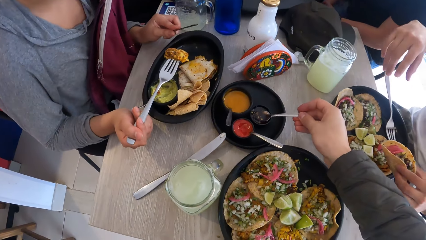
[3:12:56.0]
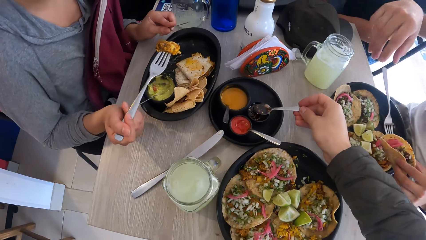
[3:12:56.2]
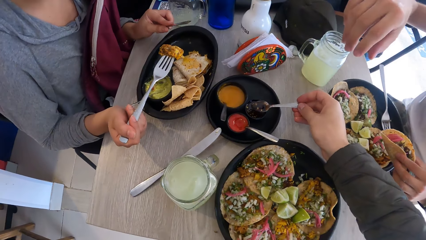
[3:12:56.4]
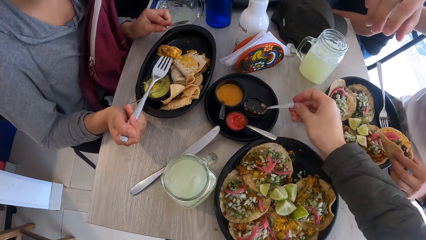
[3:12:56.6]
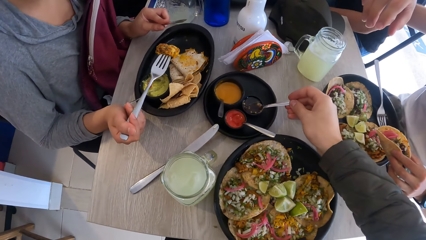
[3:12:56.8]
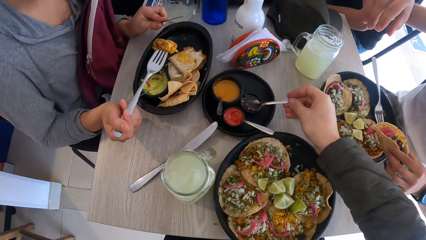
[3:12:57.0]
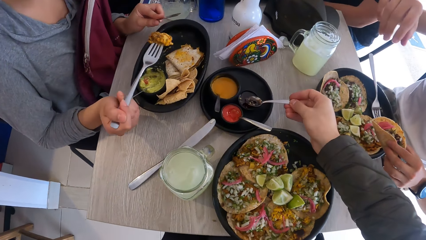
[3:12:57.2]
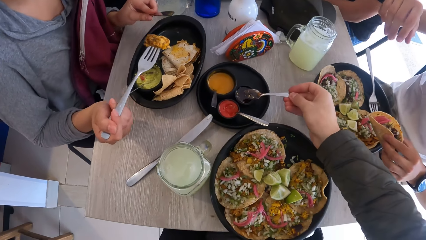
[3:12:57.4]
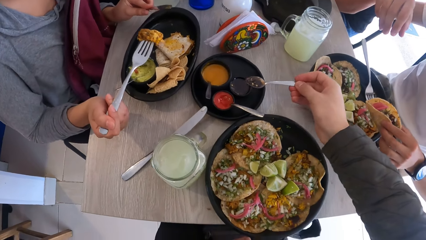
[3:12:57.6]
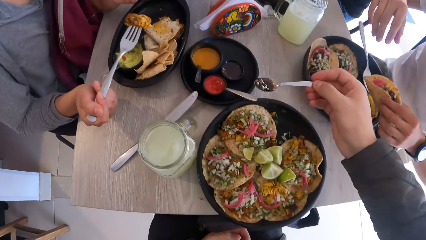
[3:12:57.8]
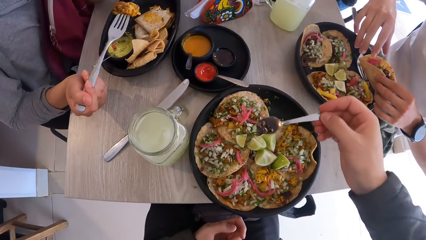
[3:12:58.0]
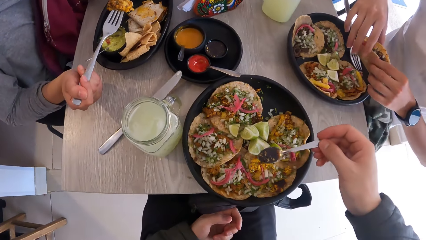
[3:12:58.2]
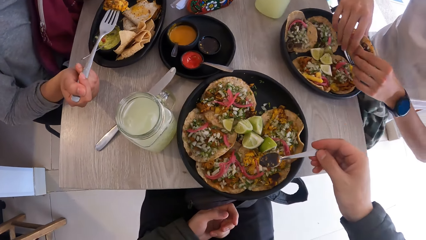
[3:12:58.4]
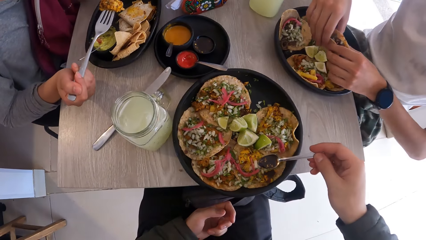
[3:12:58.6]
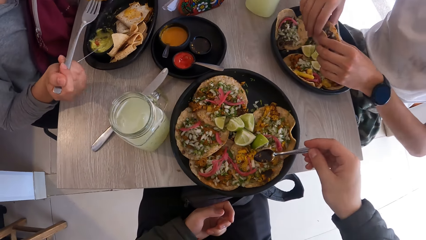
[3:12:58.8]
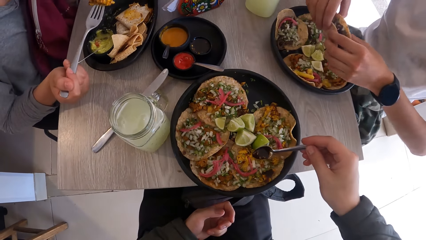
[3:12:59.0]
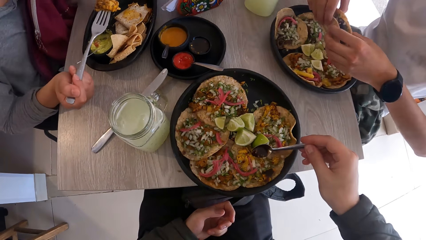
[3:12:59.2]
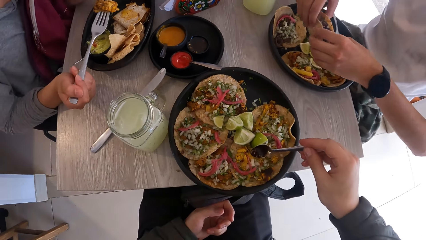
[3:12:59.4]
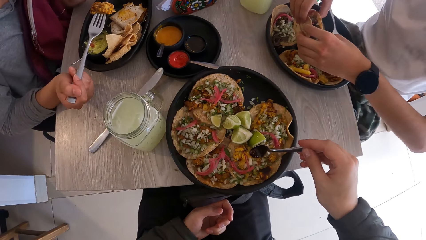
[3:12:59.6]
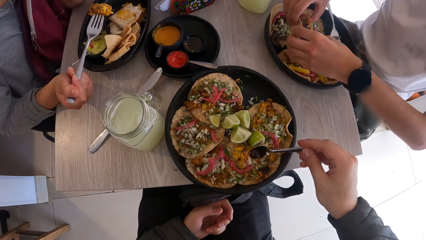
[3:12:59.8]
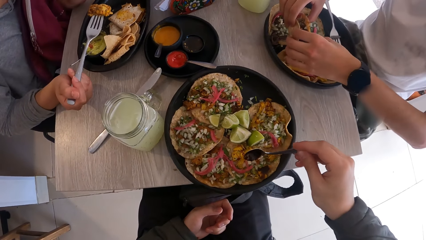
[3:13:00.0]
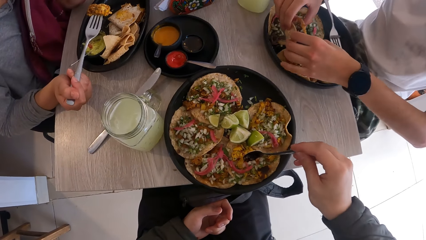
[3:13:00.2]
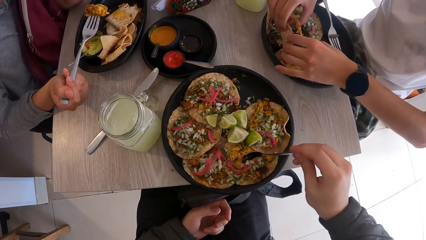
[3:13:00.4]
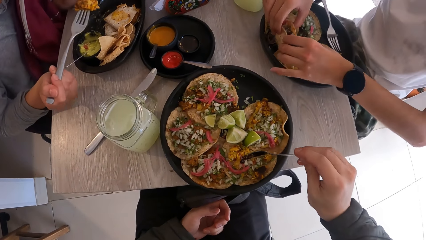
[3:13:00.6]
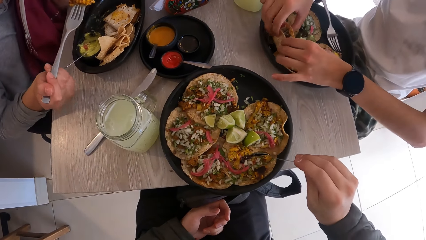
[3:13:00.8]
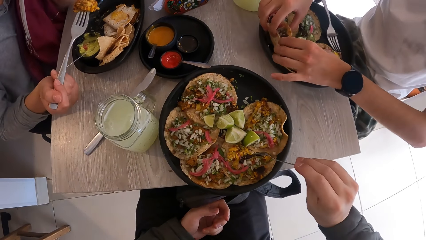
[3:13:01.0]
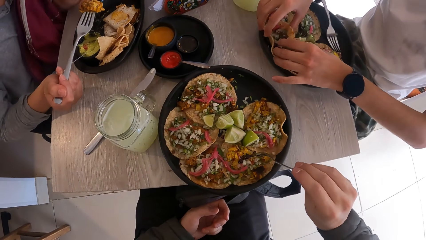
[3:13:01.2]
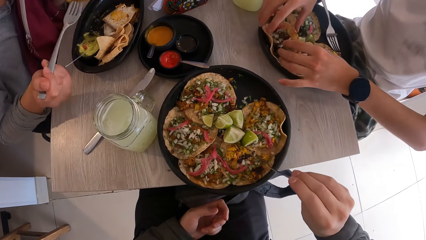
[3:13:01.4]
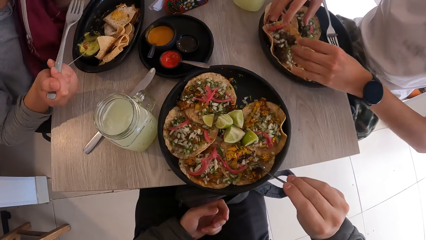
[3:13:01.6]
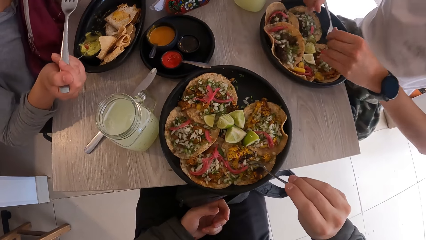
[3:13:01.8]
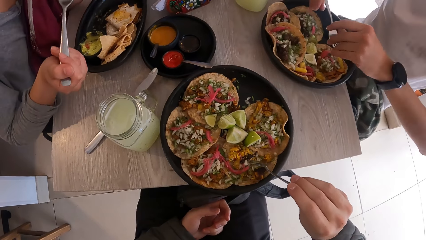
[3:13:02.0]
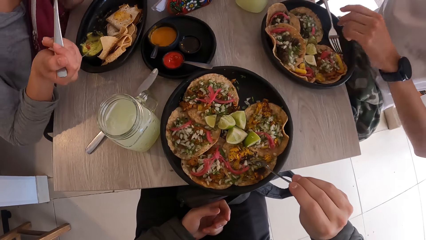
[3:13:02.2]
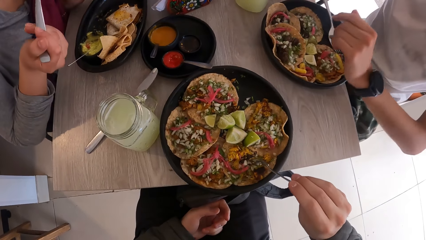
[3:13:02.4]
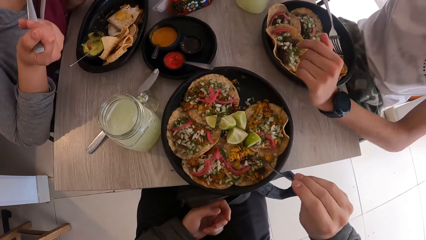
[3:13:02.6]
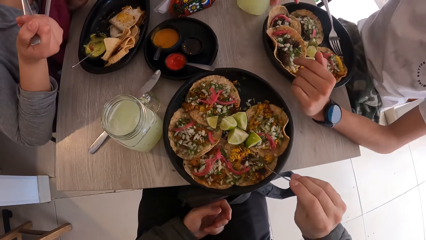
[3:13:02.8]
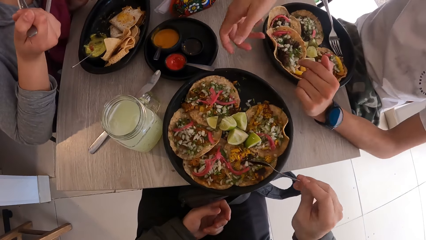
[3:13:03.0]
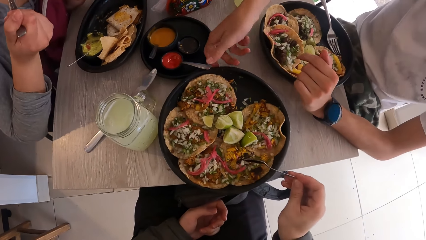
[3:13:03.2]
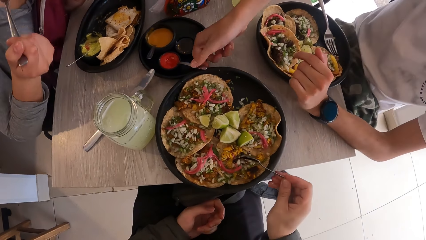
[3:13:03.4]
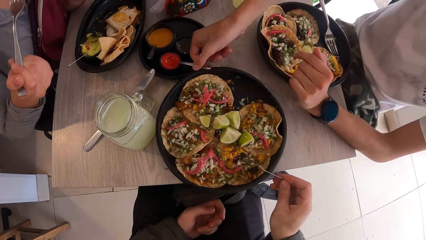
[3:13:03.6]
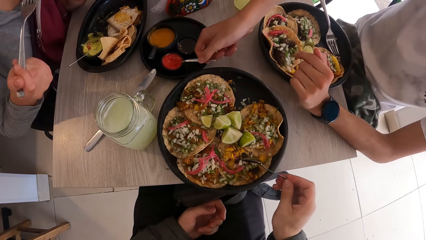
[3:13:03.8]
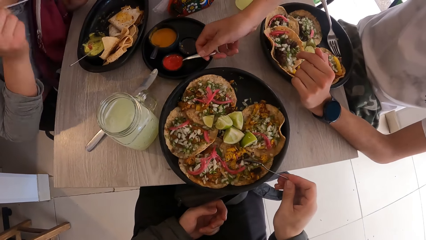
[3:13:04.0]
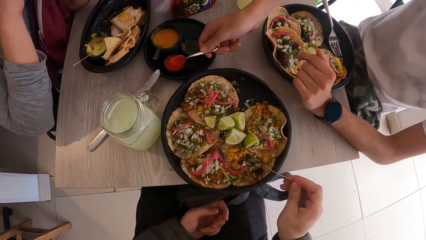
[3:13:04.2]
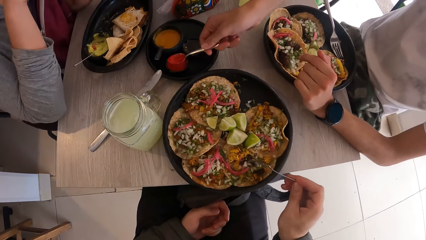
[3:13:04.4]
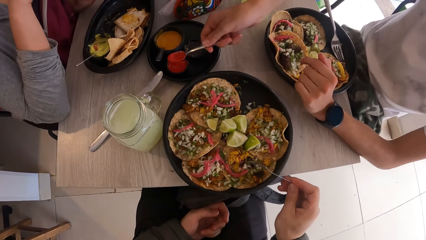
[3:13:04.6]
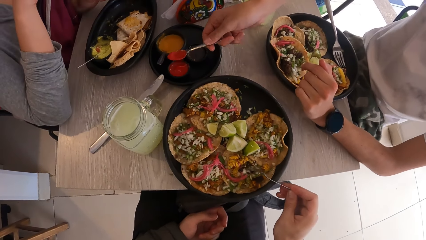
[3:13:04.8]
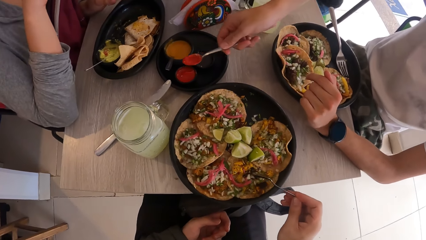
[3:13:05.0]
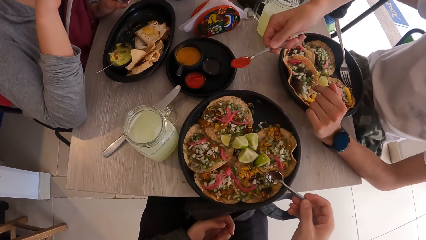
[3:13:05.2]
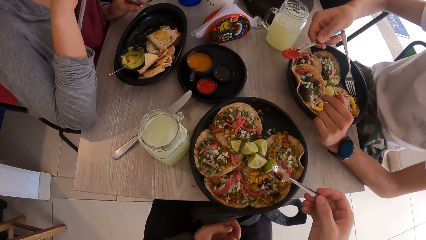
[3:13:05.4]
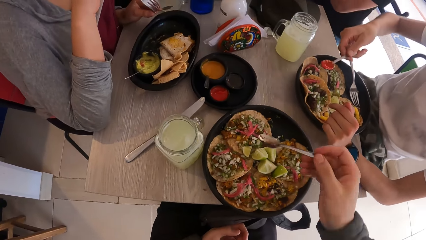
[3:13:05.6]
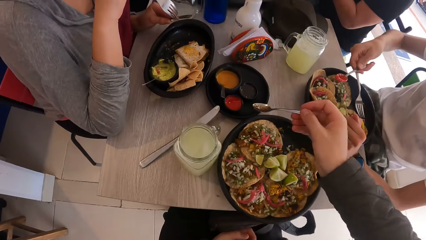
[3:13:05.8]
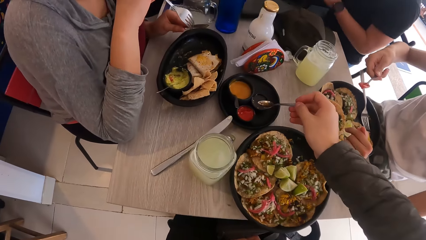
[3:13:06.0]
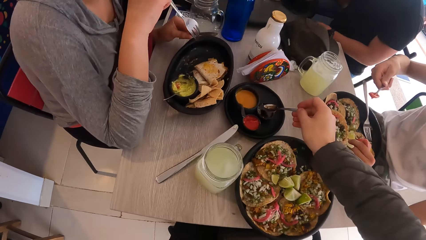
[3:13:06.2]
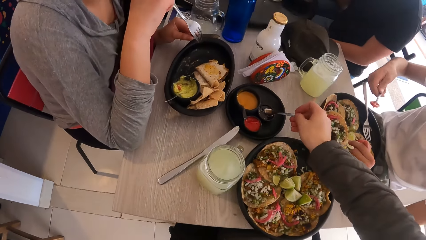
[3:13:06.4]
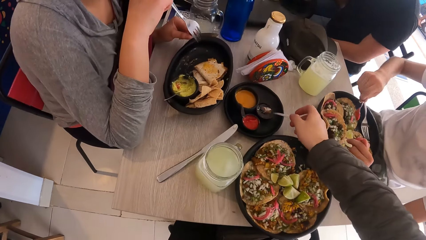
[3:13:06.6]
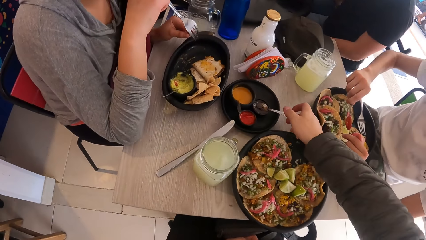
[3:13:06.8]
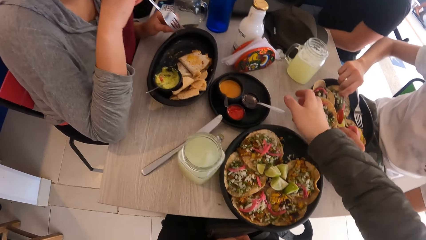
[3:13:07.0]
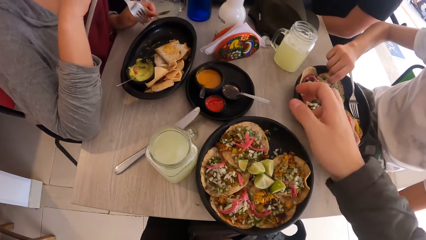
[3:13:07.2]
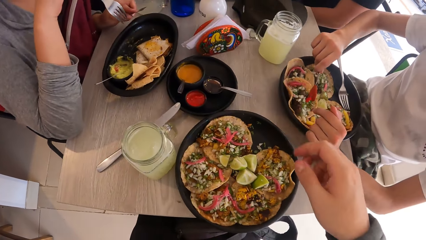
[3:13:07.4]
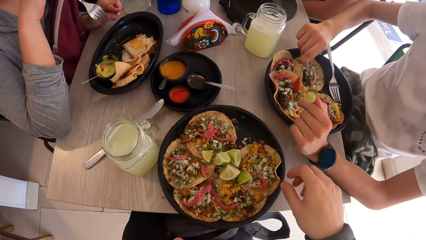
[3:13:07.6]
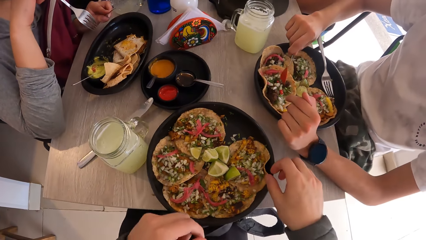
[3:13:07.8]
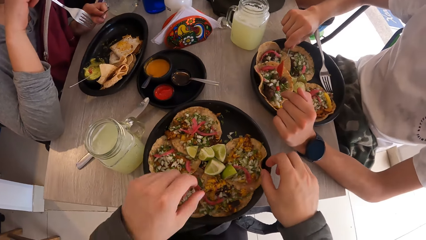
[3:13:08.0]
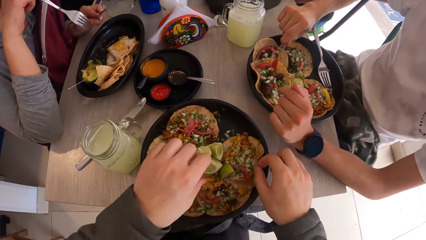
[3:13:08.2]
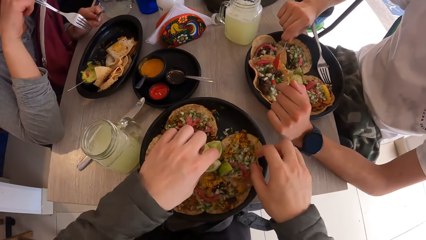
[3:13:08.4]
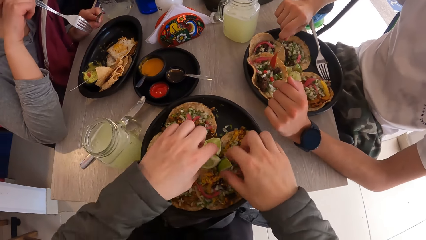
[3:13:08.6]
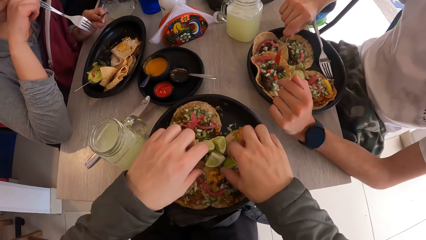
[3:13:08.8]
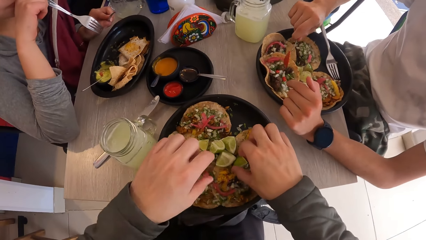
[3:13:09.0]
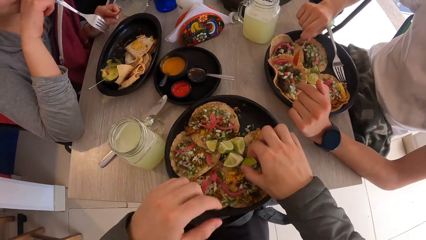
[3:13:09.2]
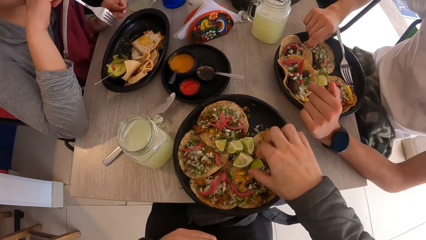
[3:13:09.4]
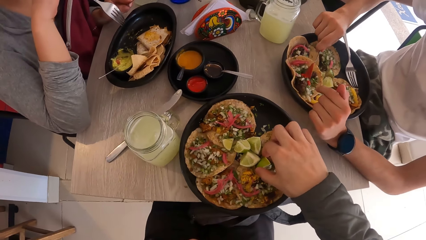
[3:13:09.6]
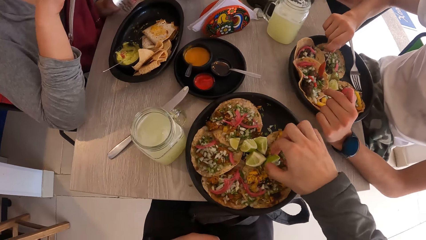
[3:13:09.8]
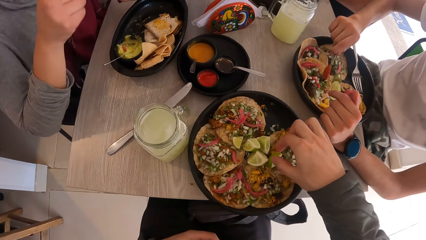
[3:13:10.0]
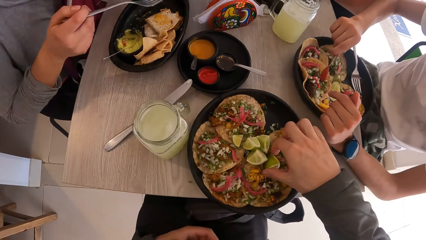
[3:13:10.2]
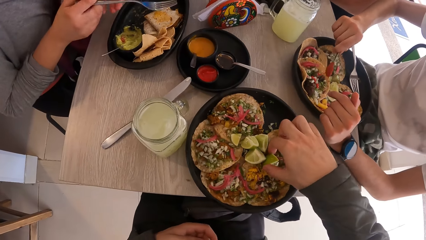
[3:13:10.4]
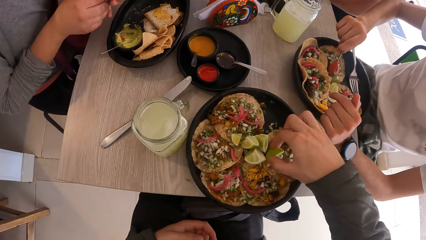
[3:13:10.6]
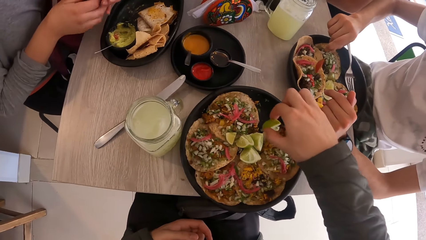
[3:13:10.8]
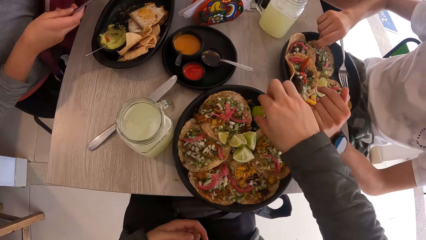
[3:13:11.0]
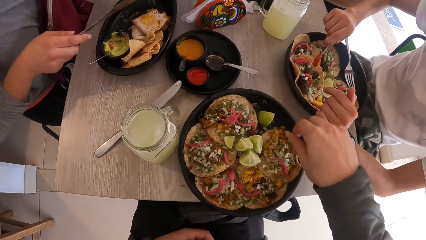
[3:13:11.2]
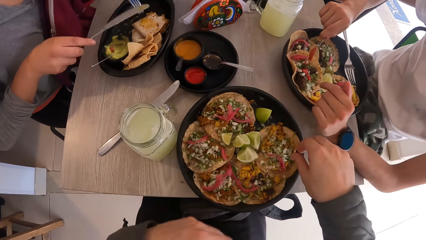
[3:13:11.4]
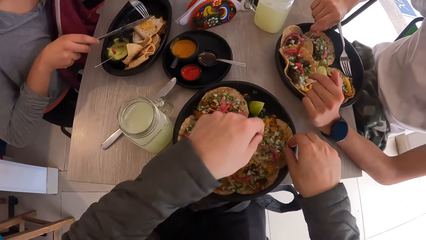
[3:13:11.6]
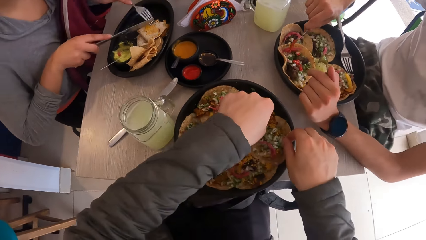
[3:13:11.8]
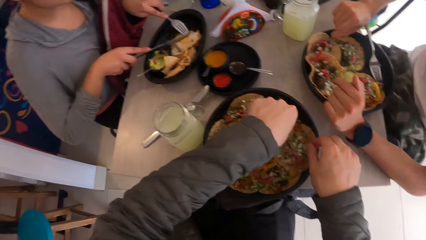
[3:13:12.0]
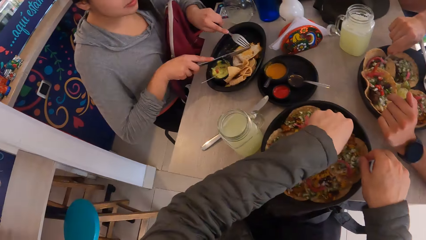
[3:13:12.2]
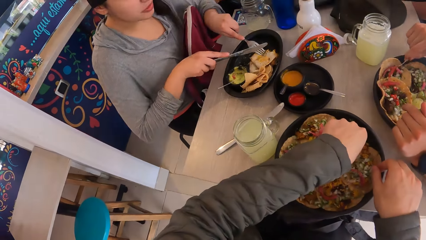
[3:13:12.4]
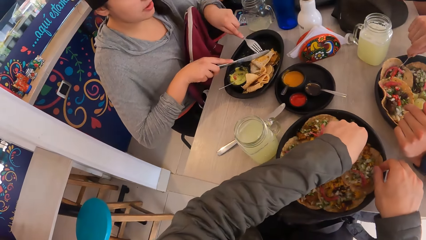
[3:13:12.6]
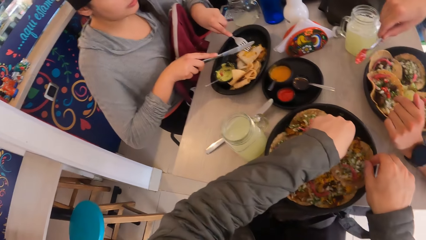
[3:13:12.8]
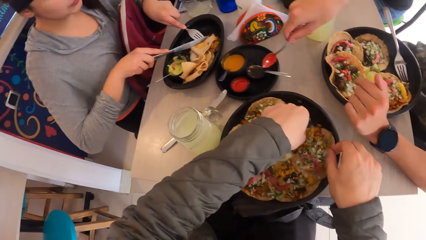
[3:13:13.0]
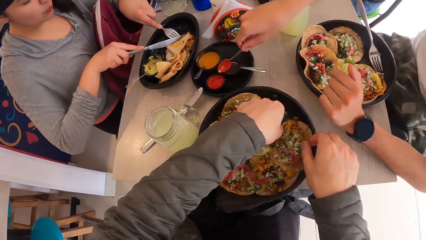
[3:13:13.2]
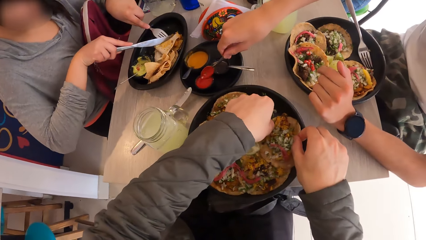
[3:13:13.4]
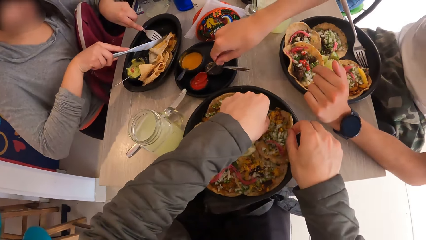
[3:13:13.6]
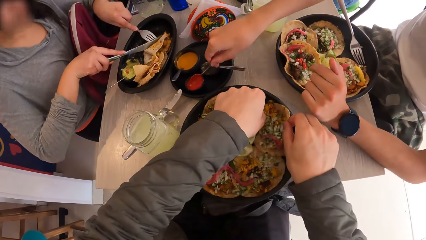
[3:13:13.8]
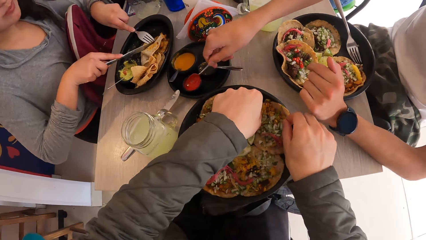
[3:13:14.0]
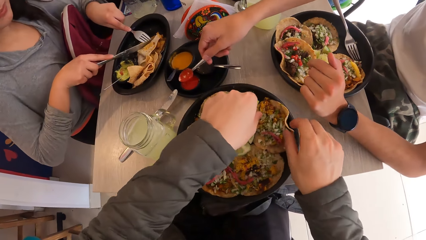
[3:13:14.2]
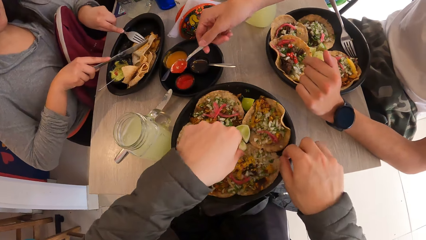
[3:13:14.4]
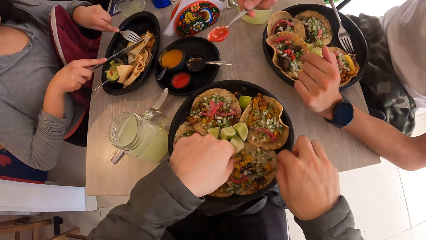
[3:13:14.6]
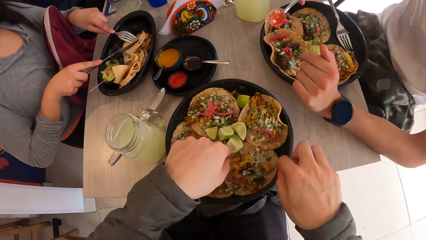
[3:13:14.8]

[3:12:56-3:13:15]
The camera wearer adds condiment on the food. They place the spoon in the bowl. They pick lime from the tray. They pick food from the tray.
